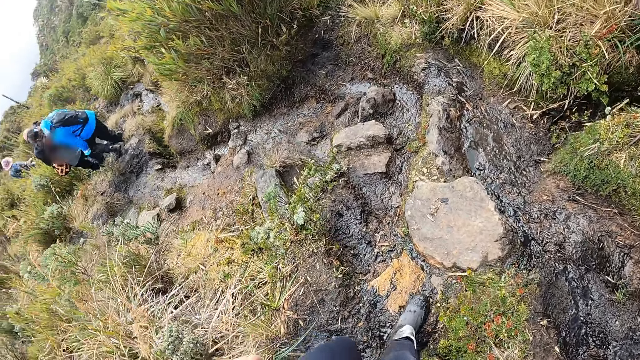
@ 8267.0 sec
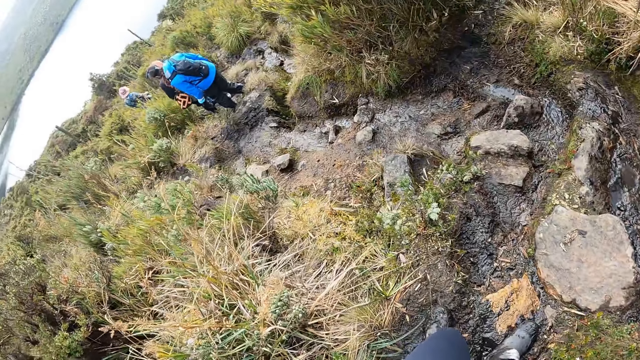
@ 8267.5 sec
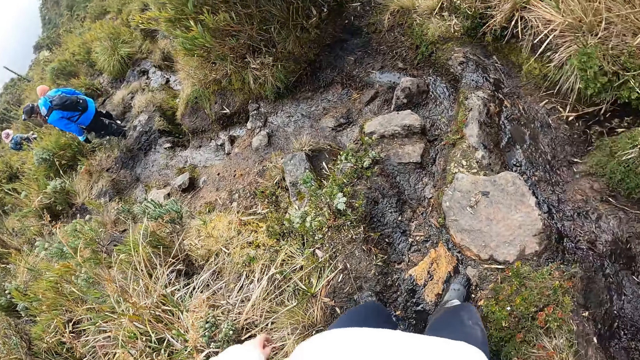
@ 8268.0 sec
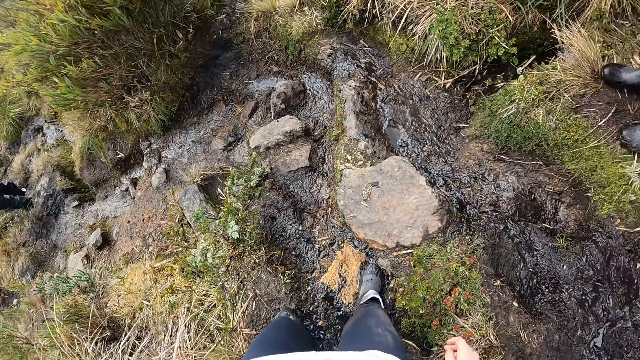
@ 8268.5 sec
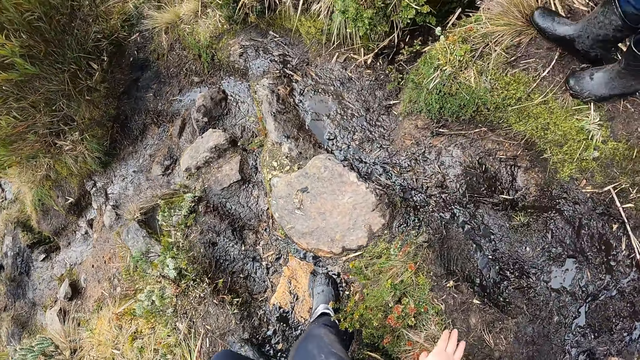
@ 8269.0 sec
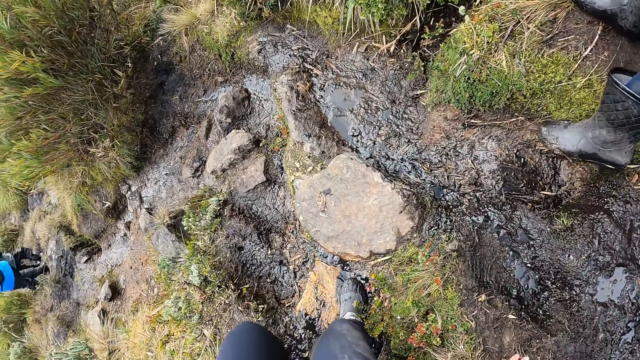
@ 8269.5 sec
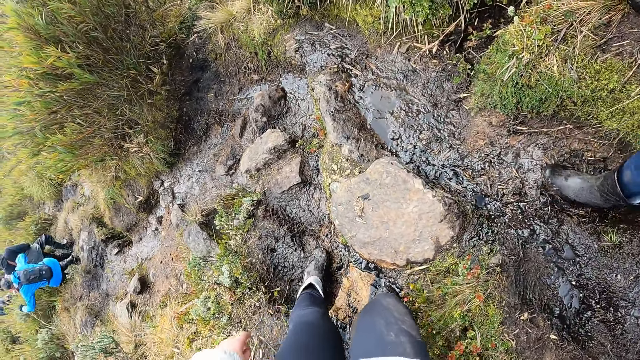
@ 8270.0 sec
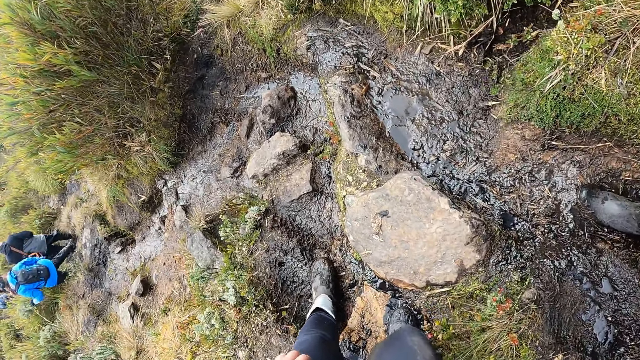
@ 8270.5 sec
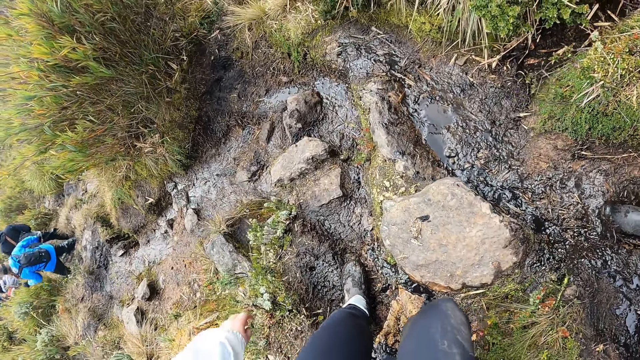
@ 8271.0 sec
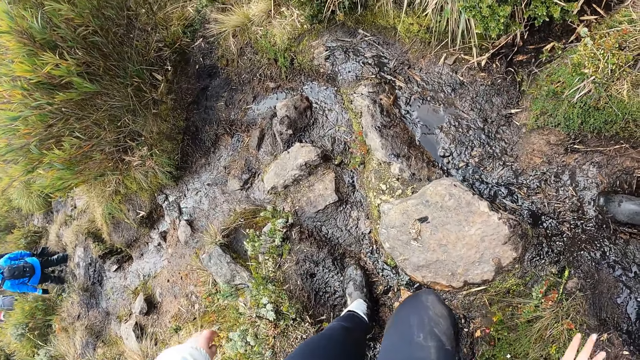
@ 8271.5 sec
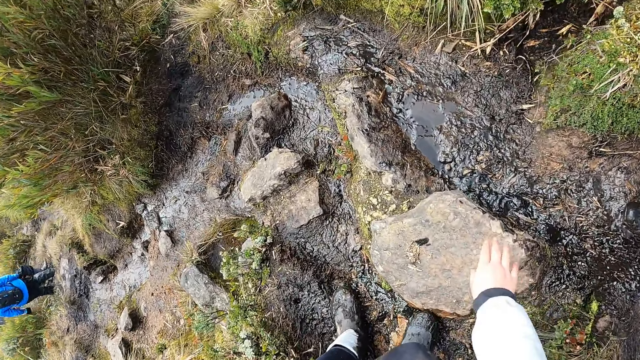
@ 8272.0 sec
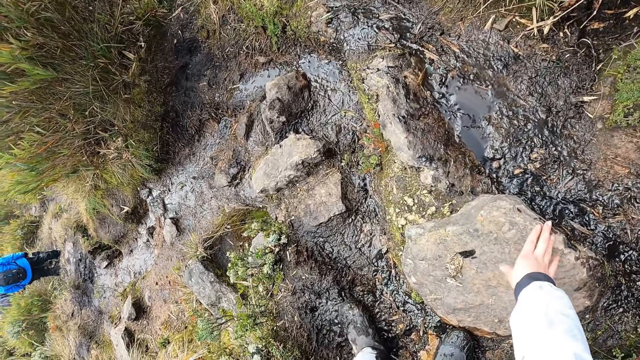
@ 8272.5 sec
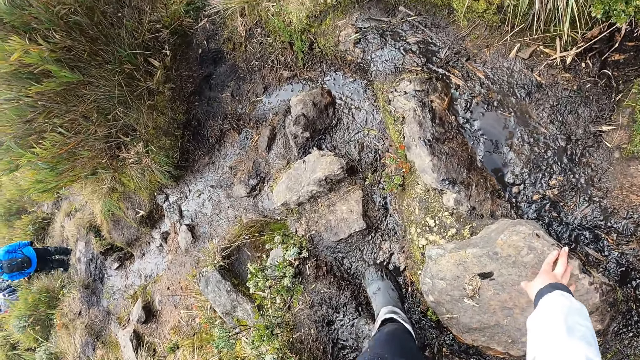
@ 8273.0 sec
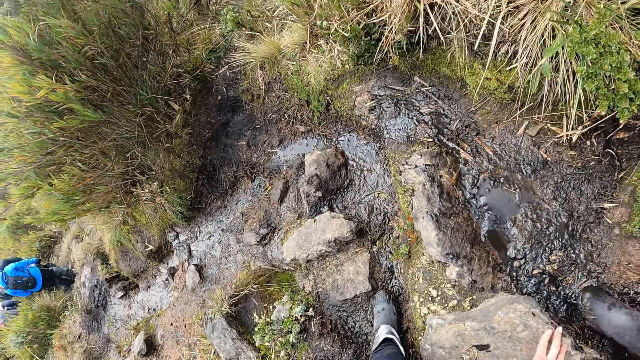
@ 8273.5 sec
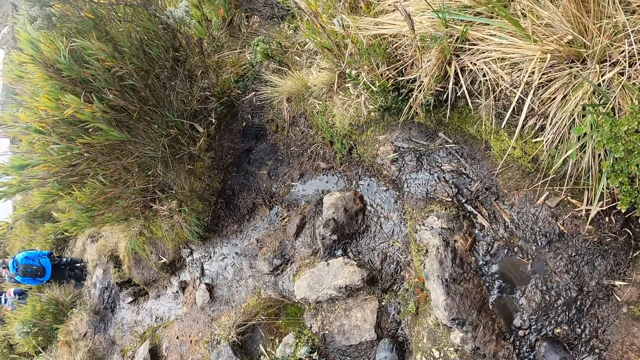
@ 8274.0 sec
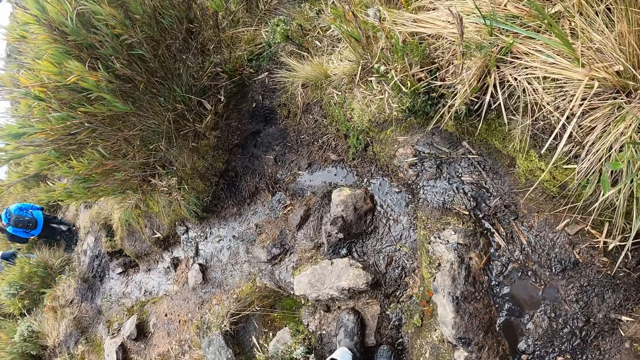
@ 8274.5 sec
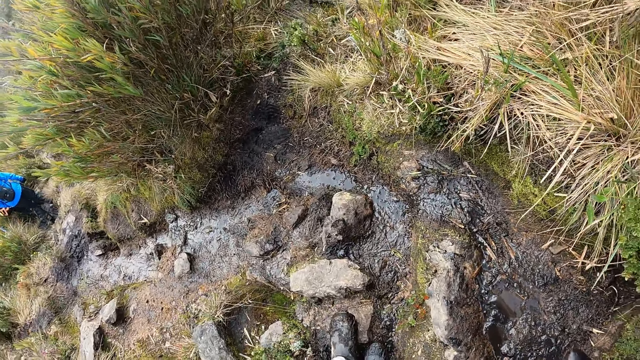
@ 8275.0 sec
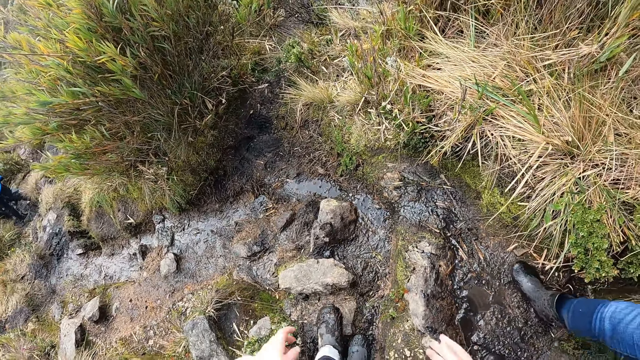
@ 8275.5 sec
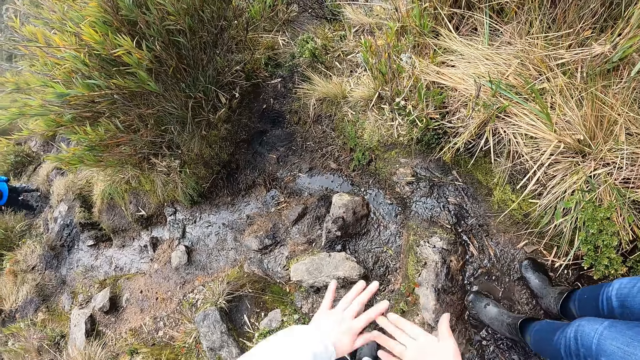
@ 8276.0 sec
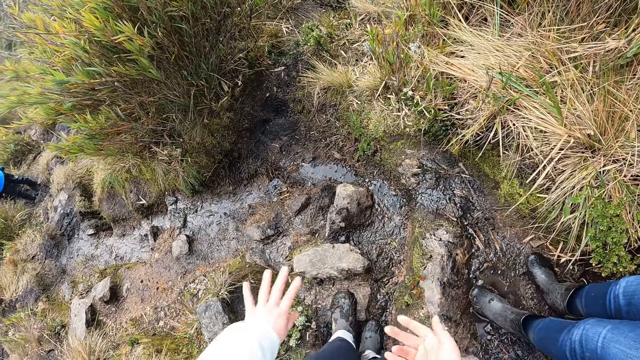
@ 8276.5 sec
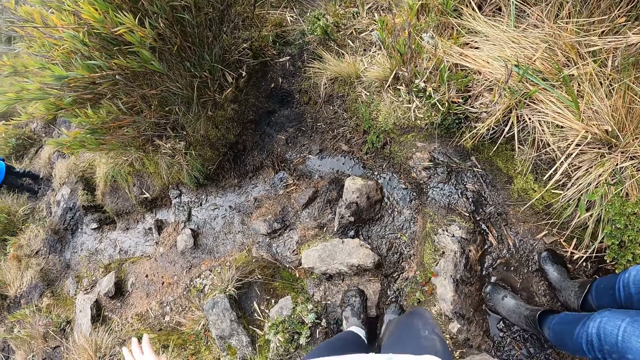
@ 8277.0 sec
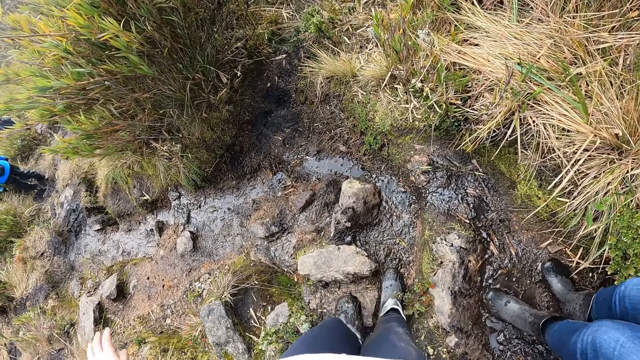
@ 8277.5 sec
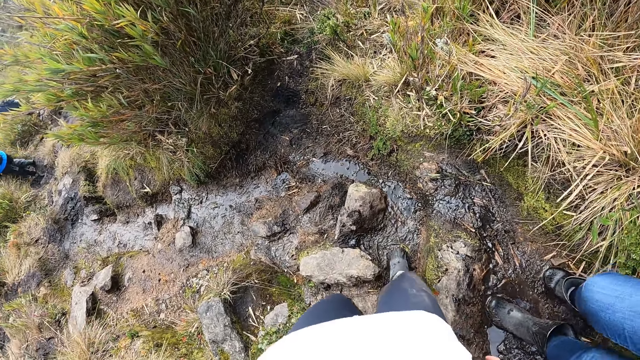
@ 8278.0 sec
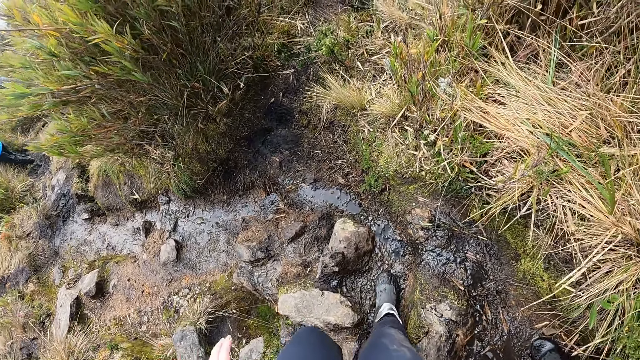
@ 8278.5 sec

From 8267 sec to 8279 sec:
The camera wearer looks at the colleagues. She walks on the mud and touches a rock. She holds the rock with her right hand. She rubs the hands.

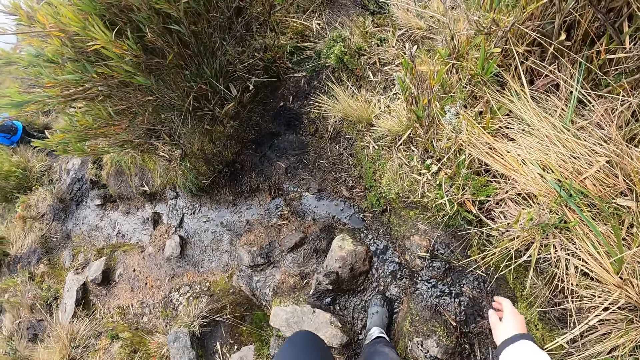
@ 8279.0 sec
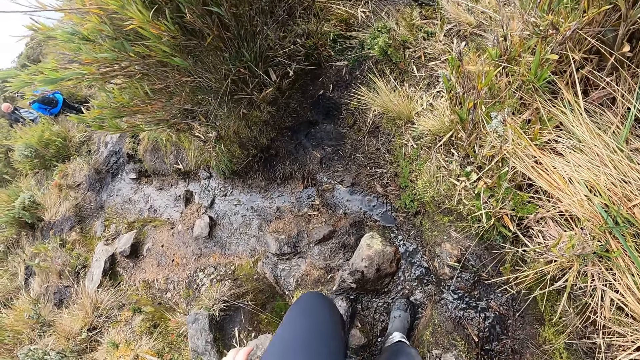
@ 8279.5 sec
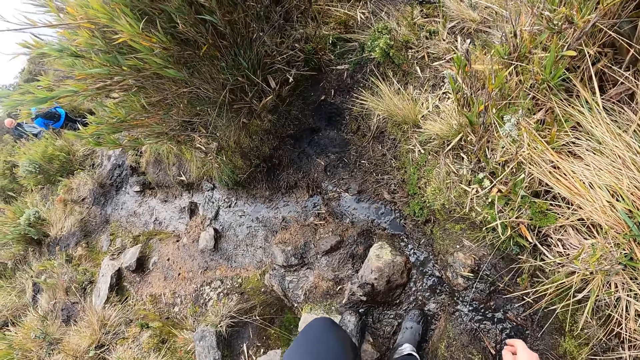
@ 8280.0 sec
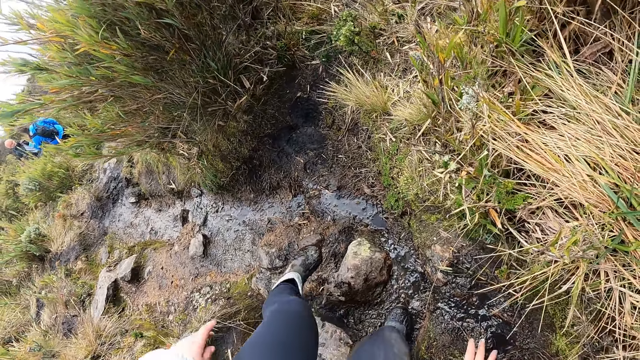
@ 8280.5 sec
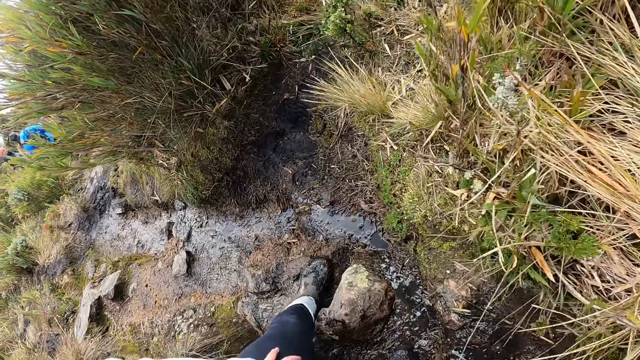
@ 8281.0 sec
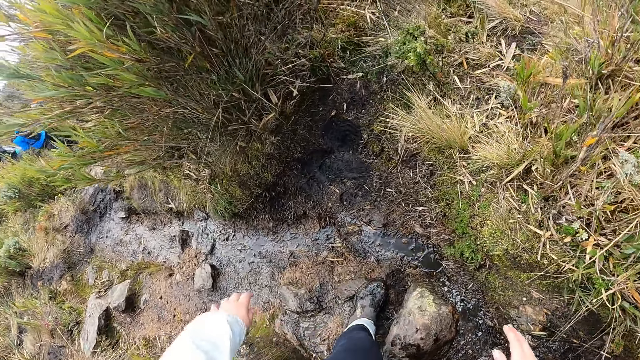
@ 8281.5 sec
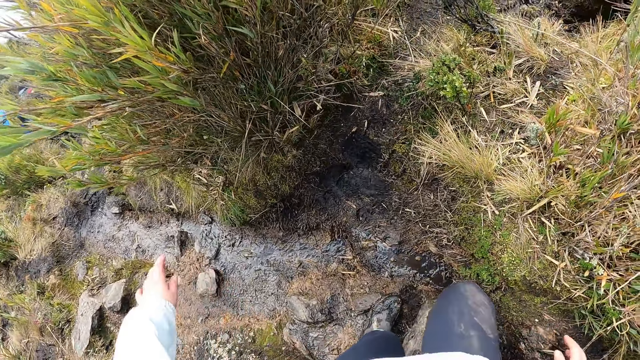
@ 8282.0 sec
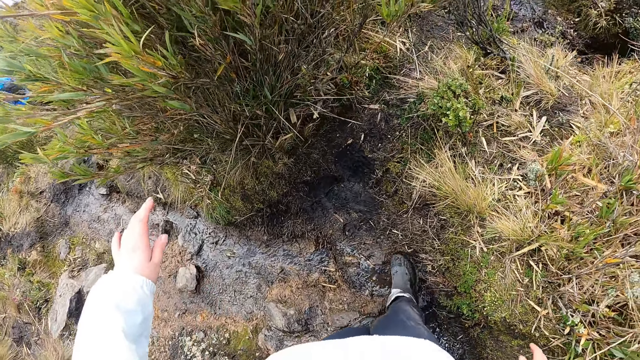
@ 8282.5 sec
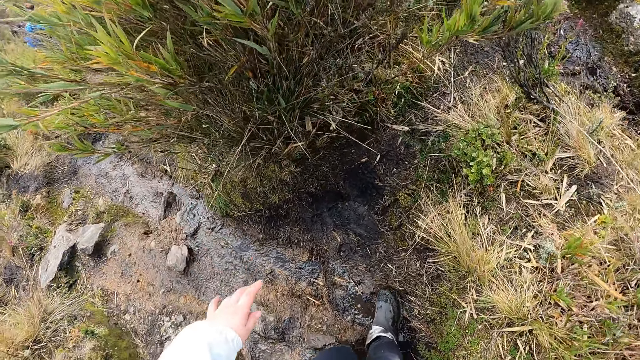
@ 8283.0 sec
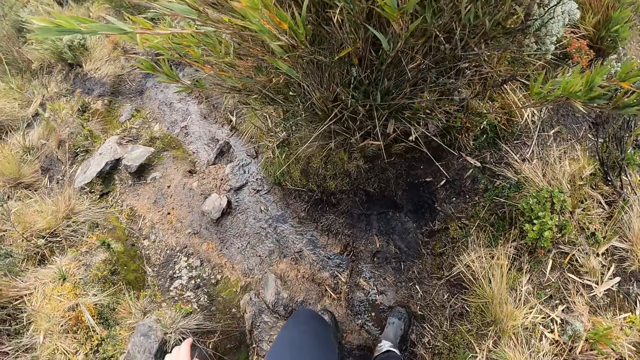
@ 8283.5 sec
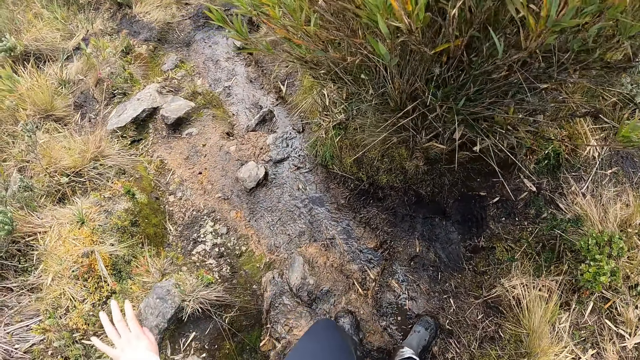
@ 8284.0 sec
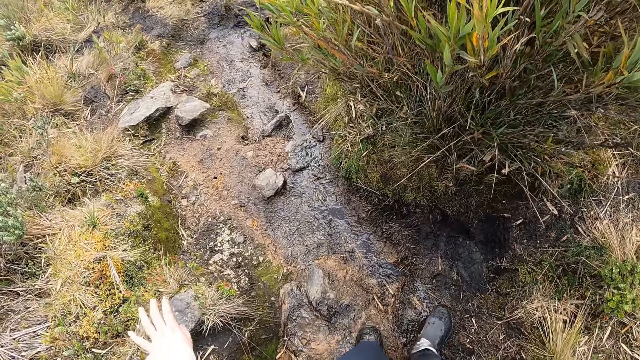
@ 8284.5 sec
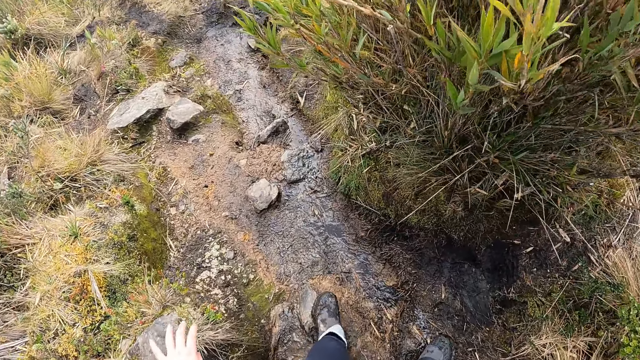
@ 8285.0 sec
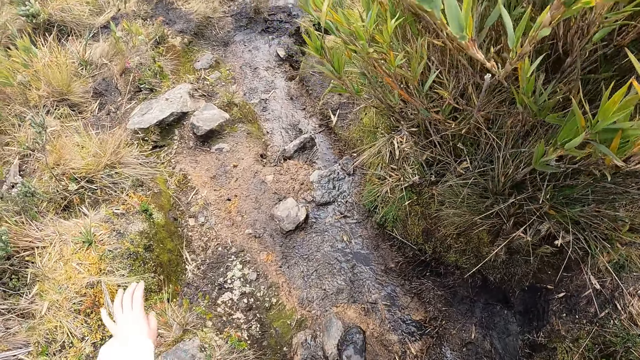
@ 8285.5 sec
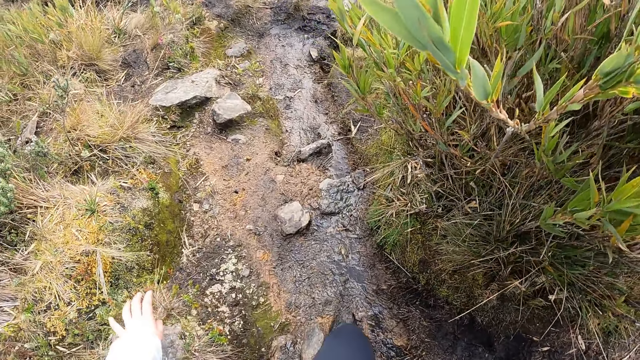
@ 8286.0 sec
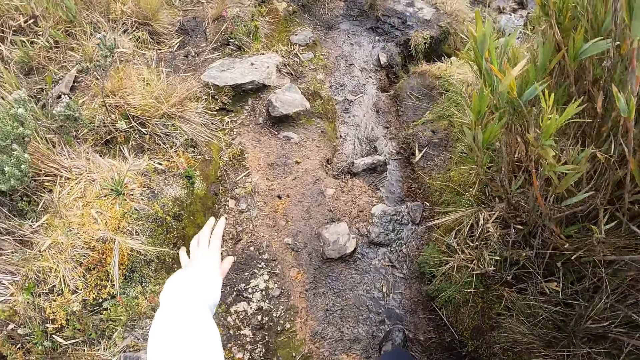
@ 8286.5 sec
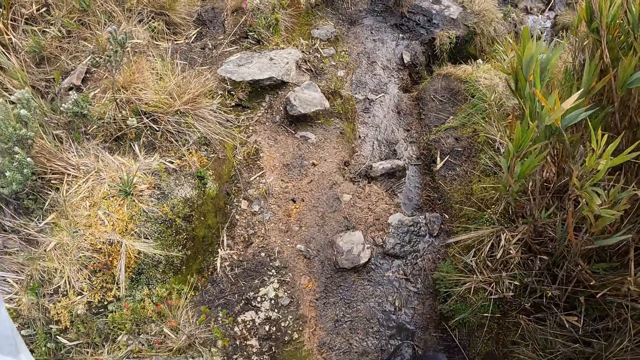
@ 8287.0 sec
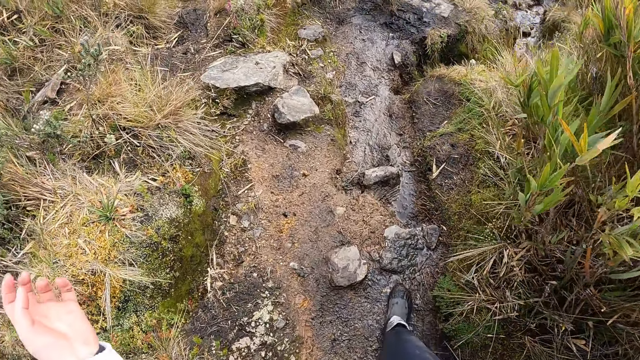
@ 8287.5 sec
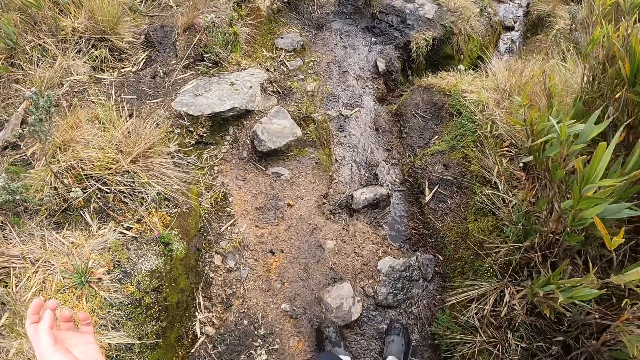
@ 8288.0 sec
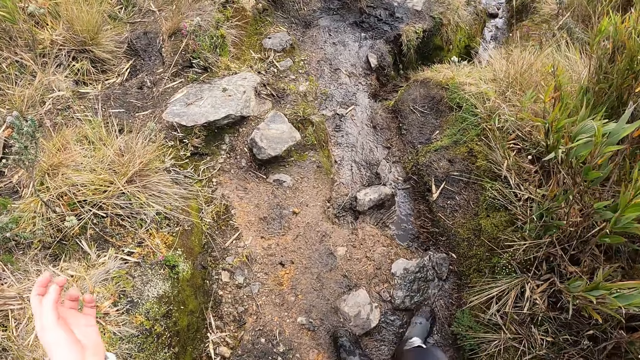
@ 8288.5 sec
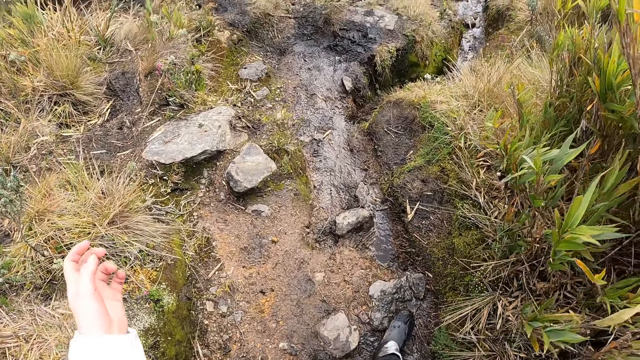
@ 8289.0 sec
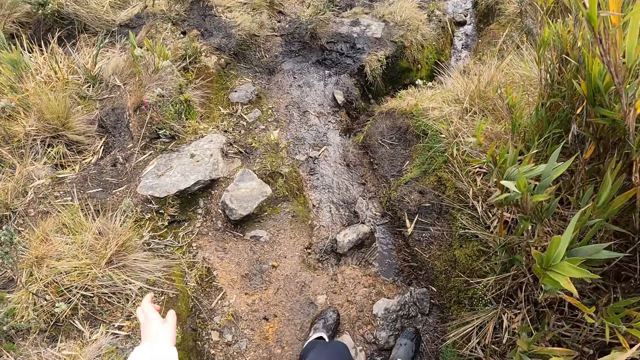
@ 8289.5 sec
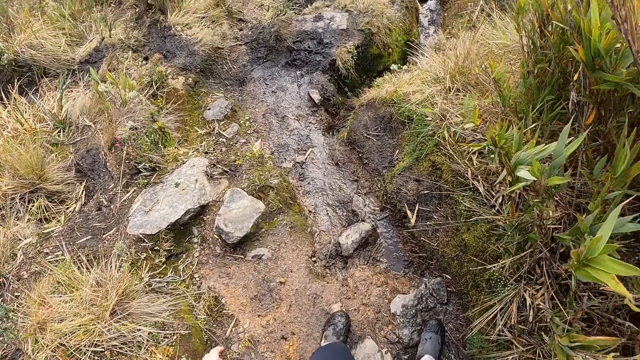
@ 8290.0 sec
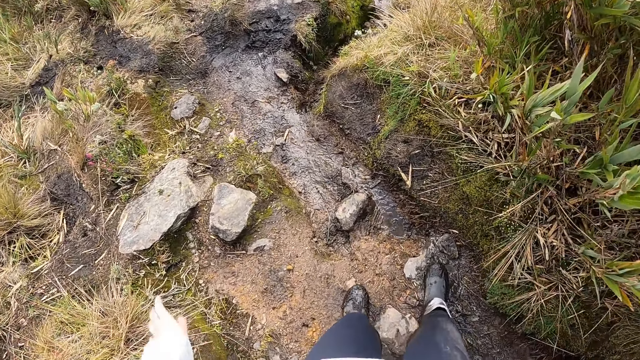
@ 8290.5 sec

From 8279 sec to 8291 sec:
The camera wearer walks on the rocks. They move a hand.
